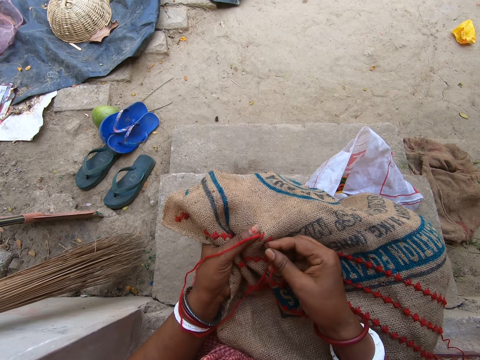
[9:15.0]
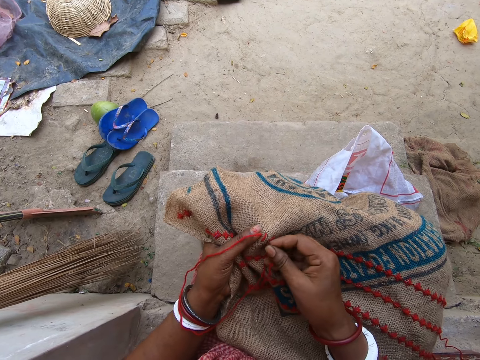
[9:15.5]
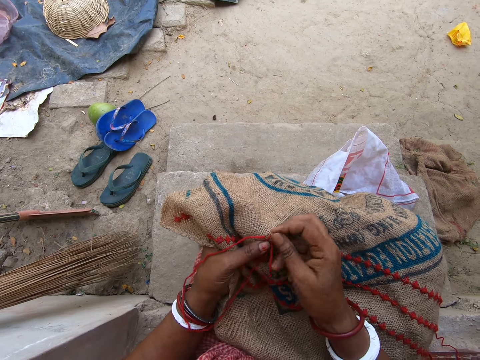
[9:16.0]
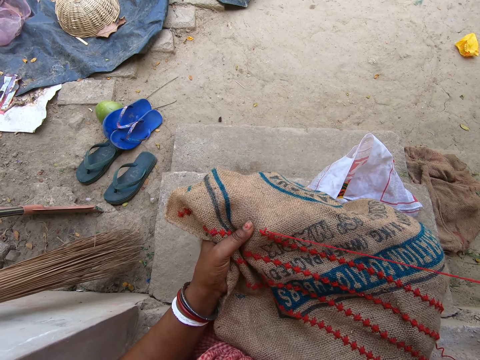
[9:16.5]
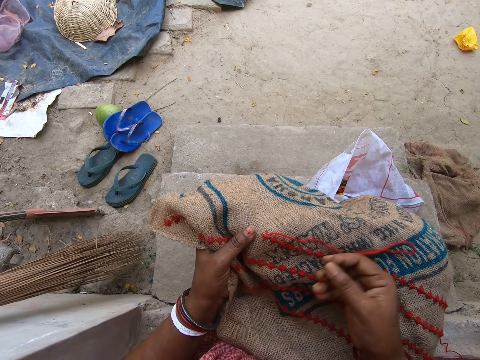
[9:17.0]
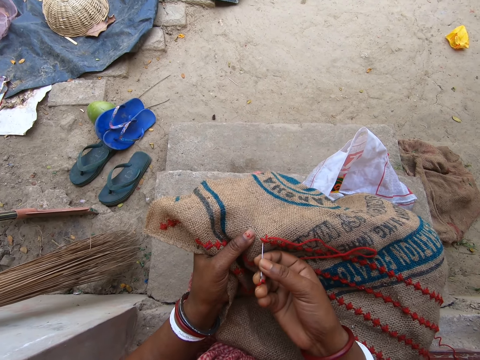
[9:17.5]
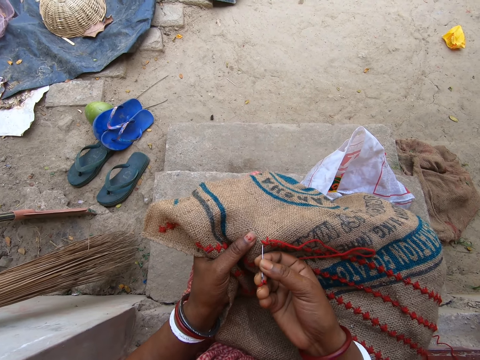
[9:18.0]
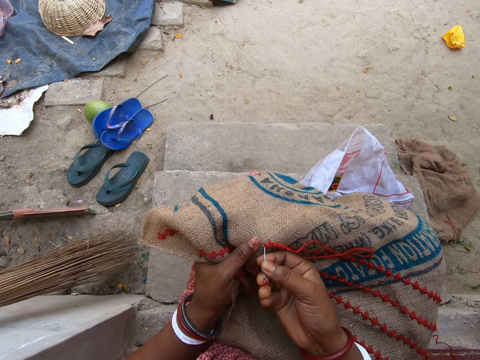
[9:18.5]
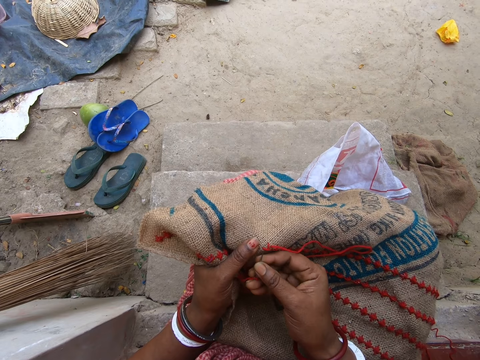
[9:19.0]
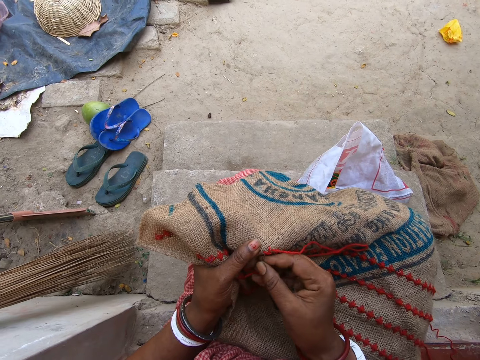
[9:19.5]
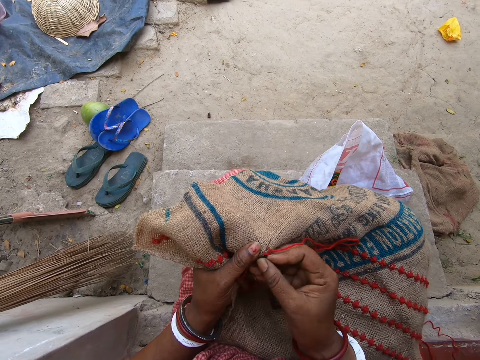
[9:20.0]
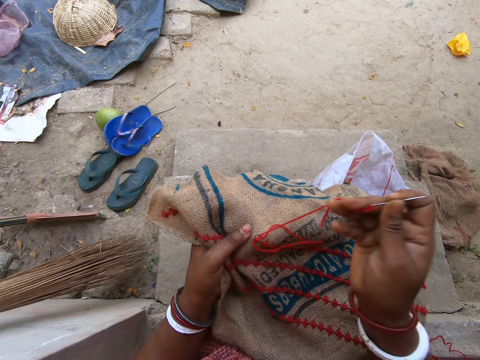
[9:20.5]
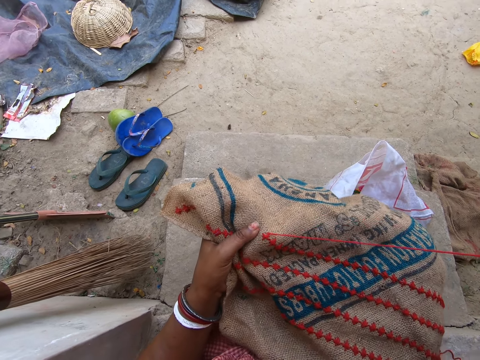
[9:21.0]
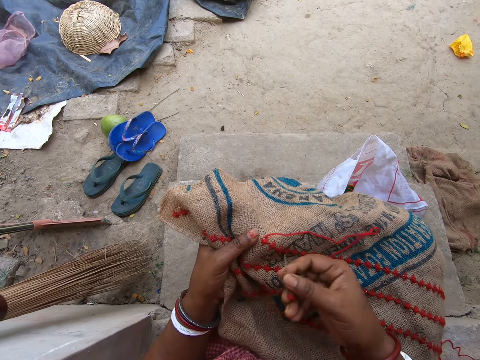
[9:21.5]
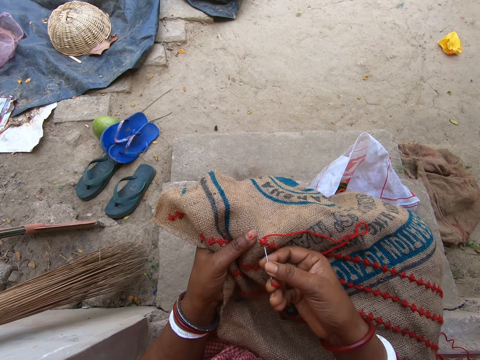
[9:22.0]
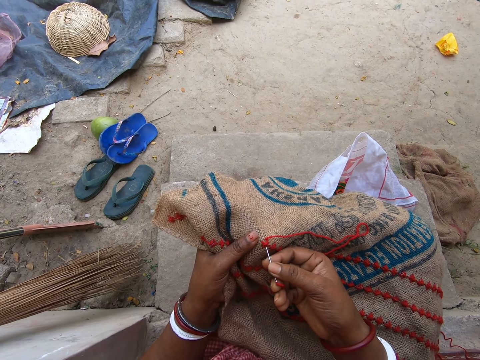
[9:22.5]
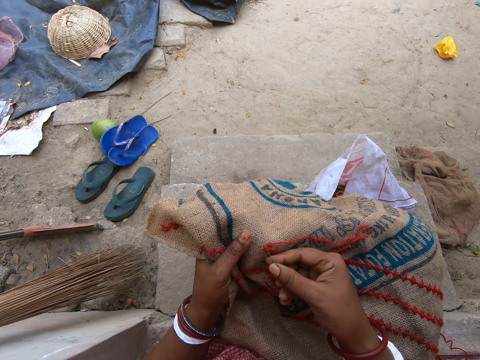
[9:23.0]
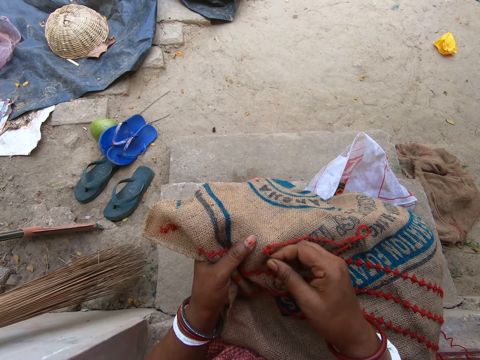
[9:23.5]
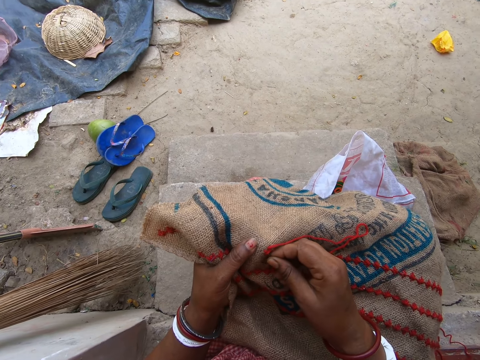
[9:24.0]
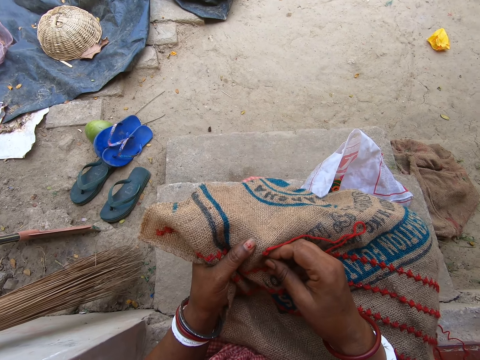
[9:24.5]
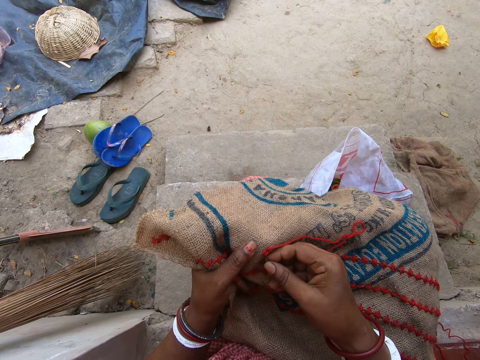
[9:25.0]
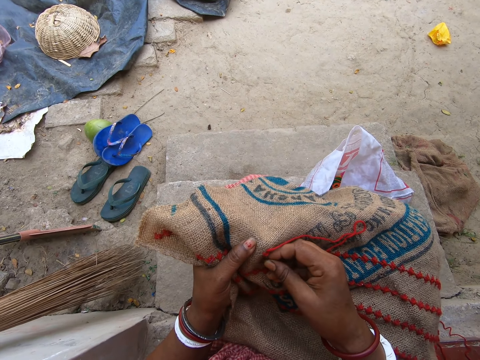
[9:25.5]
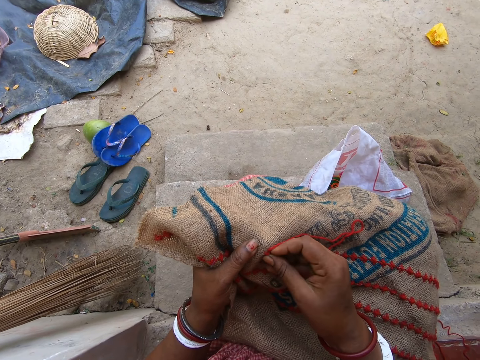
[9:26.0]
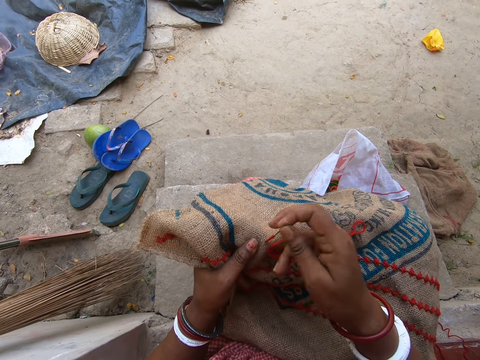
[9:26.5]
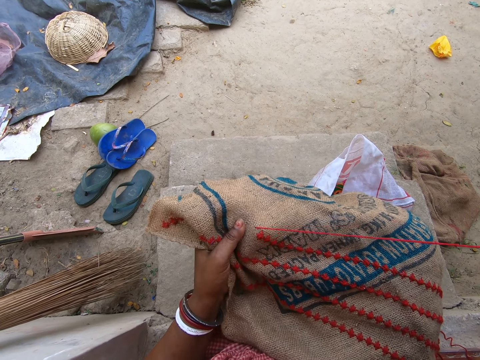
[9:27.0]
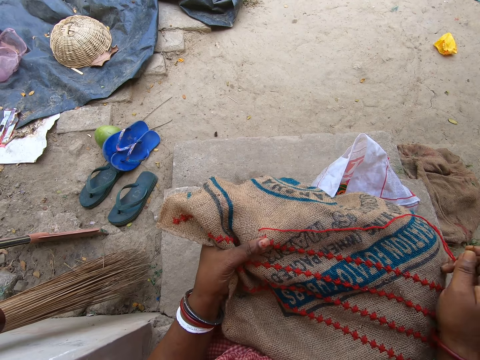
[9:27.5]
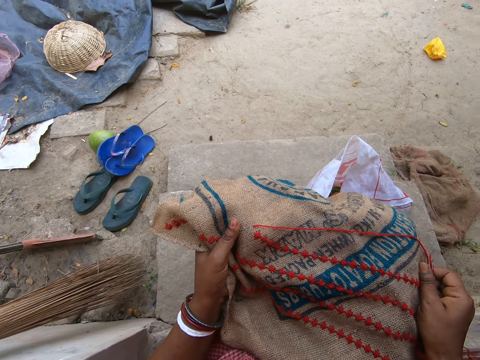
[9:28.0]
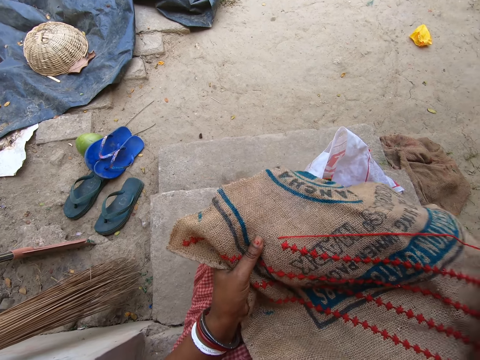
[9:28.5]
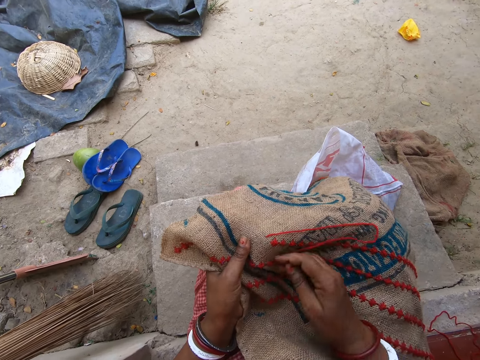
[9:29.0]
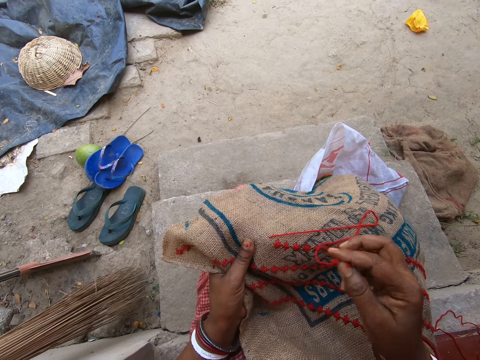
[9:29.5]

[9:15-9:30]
The camera wearer pulls the needle from the jute sack on her lap with her right hand. She pulls the thread. She inserts the needle in her right hand in the jute sack on her lap. She stitches the thread on the sack. She pulls the needle from the jute sack on her lap with her right hand. She pulls the thread. She inserts the needle in her right hand in the jute sack on her lap. She stitches the thread on the sack. She pulls the needle from the jute sack on her lap with her right hand. She pulls the thread. She adjusts the jute sack on her lap with her right hand.

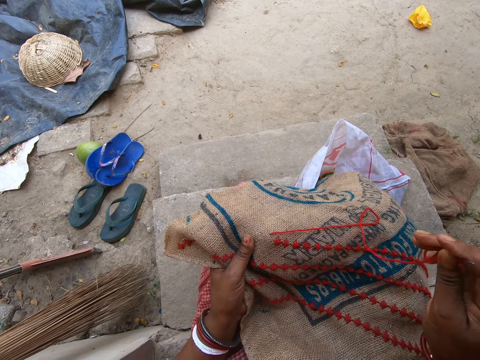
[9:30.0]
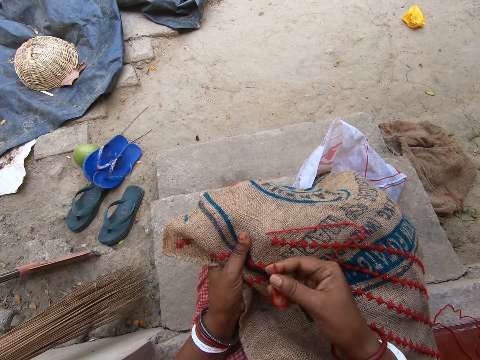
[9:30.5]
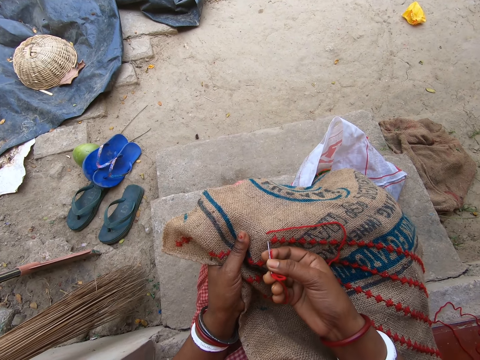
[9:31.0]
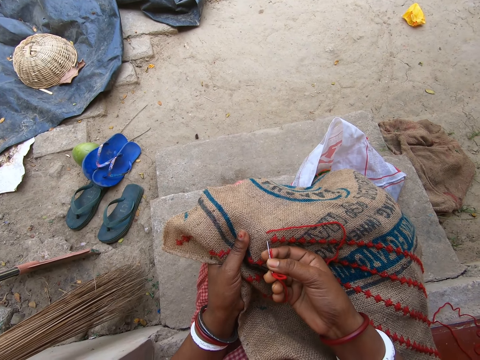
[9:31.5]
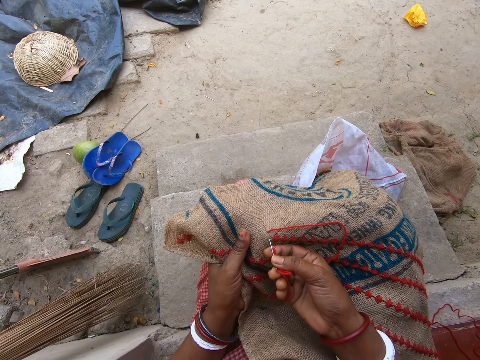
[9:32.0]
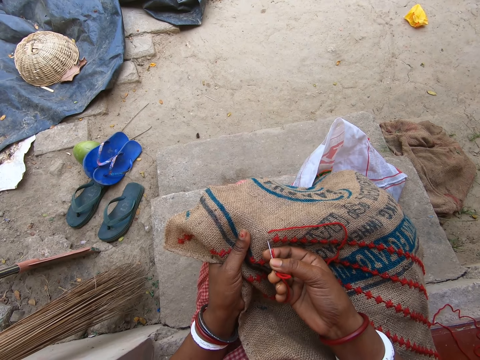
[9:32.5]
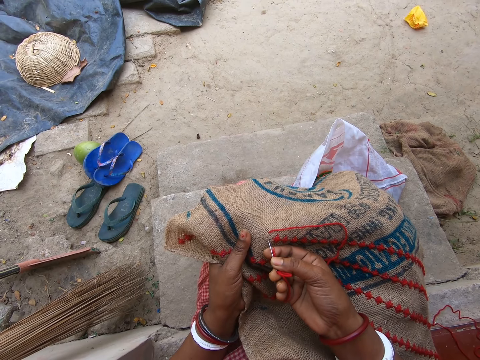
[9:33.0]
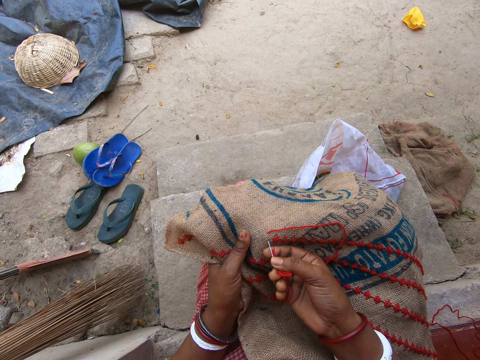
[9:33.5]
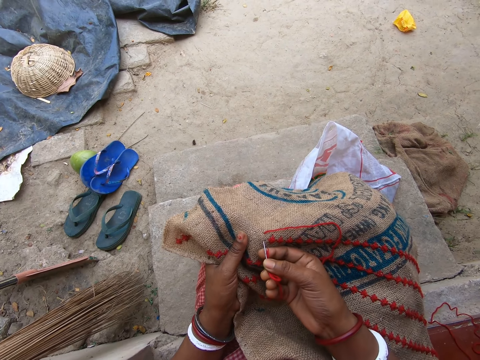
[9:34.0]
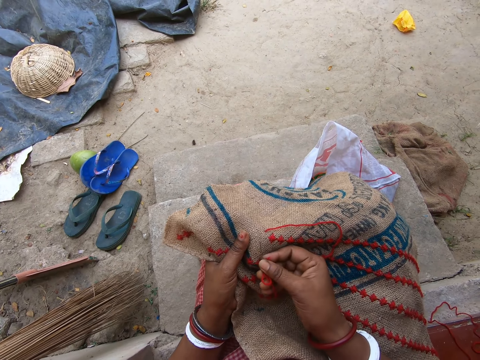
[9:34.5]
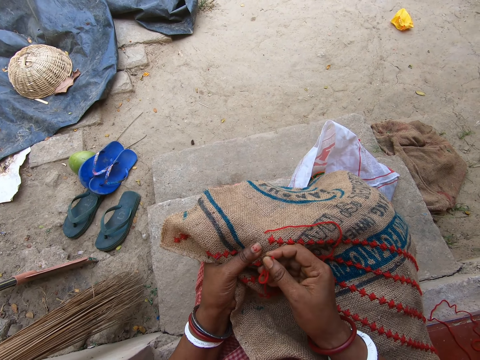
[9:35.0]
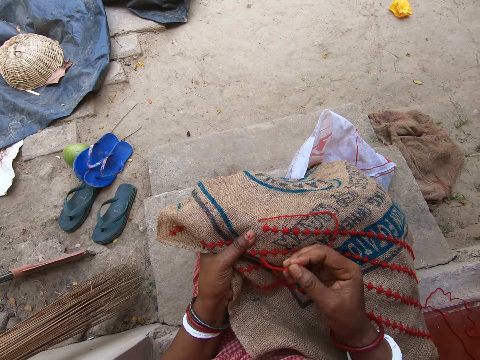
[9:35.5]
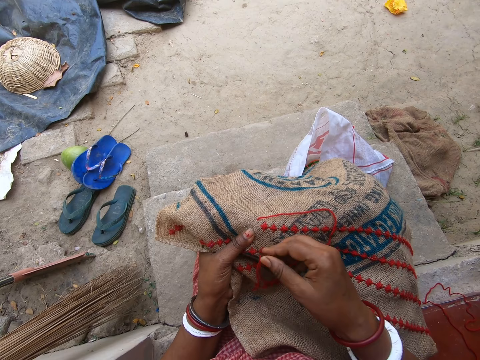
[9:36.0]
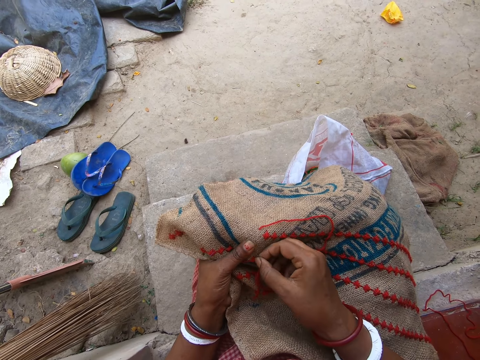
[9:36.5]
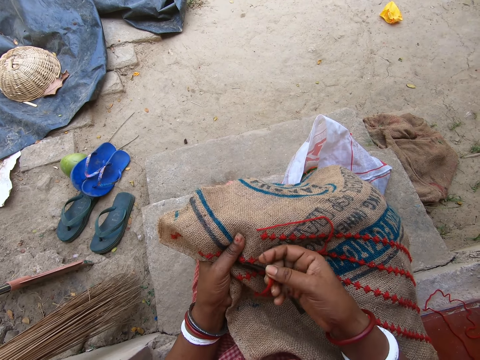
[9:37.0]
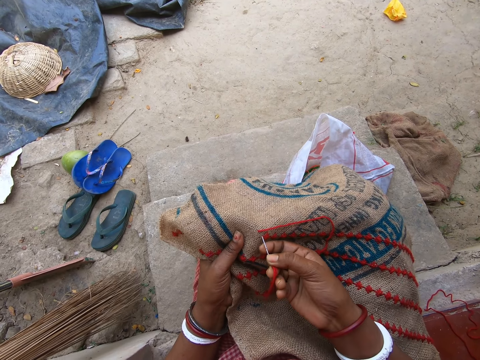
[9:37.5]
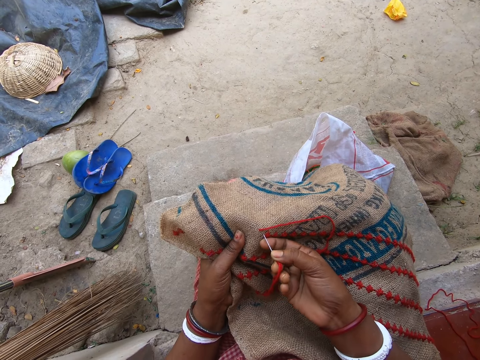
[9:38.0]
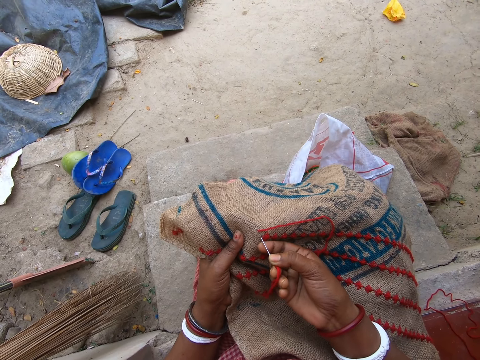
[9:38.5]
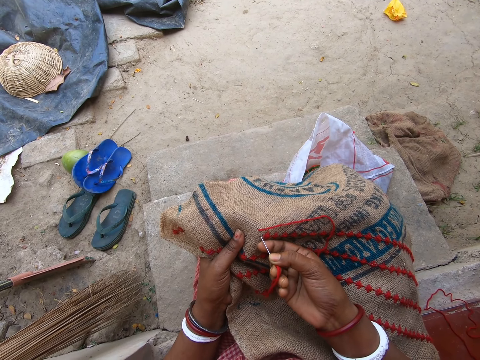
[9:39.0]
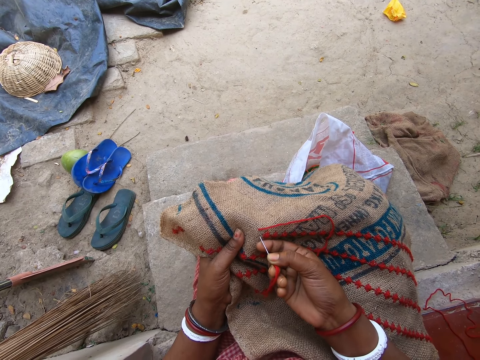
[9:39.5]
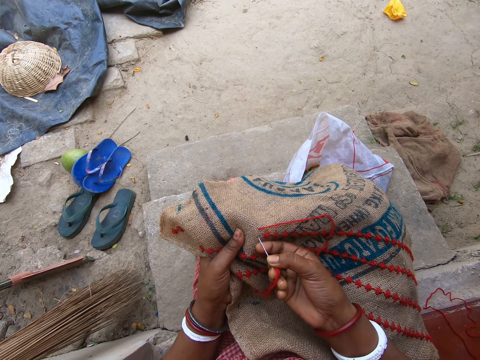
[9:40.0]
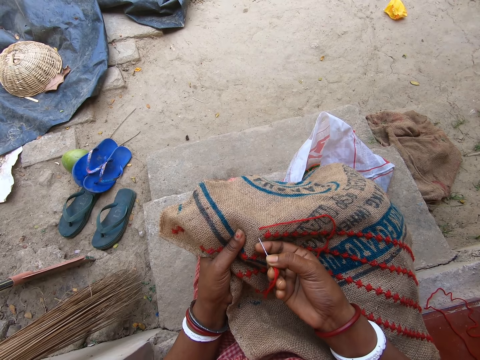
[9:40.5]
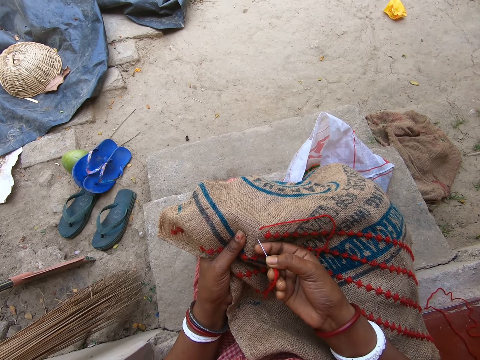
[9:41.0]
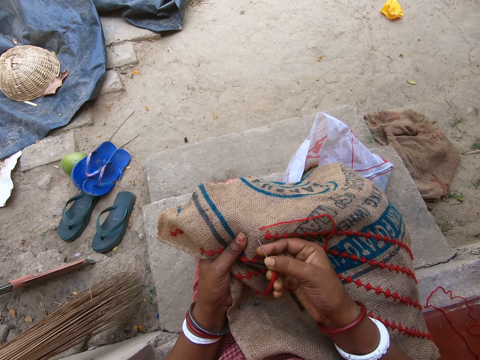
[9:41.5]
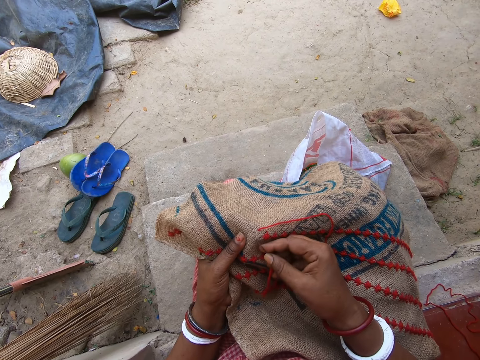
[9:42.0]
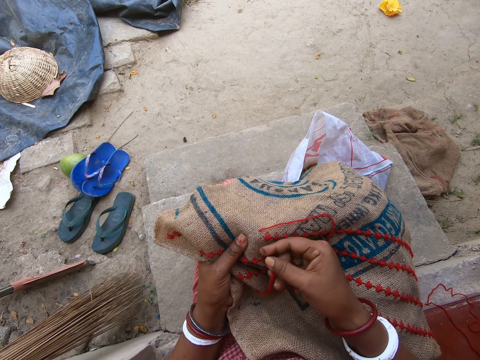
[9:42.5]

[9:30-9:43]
The camera wearer stitches a thread on the sack. She holds the needle on the jute sack on her lap with her left thumb. She drops the wool thread in her right hand on the jute sack on her lap. She picks up the needle from the jute sack on her lap with her right hand. She inserts the needle in her right hand in the jute sack on her lap.
